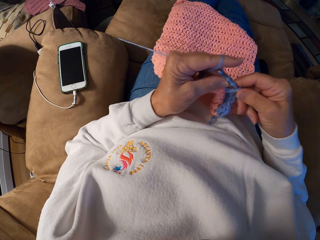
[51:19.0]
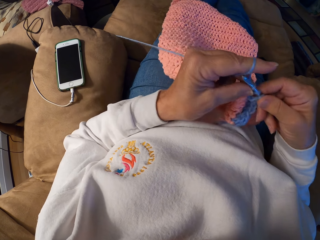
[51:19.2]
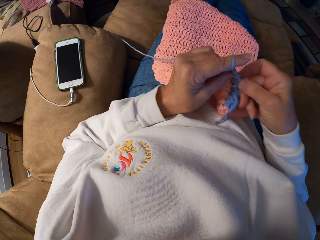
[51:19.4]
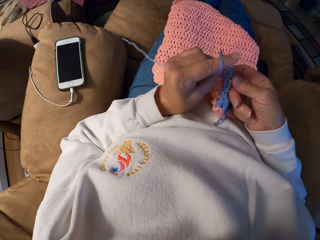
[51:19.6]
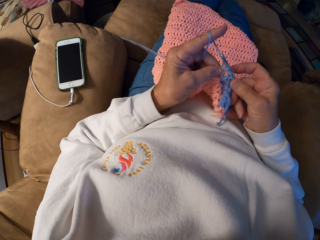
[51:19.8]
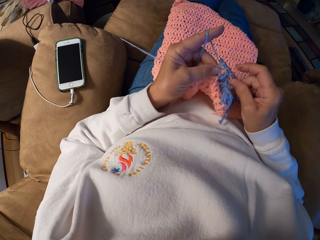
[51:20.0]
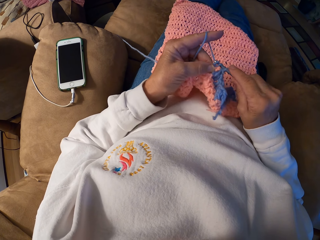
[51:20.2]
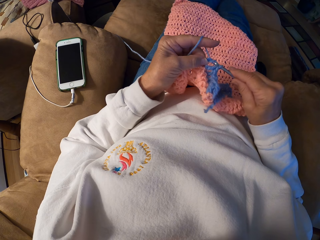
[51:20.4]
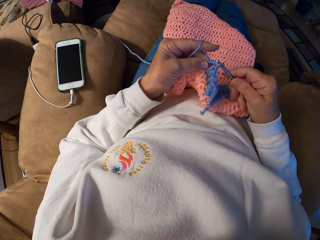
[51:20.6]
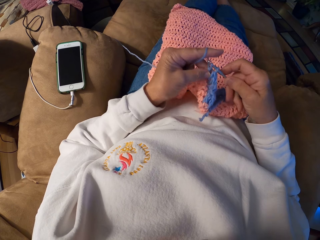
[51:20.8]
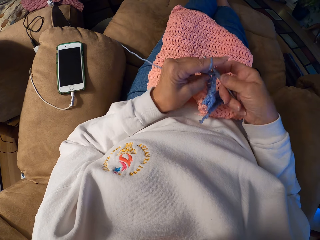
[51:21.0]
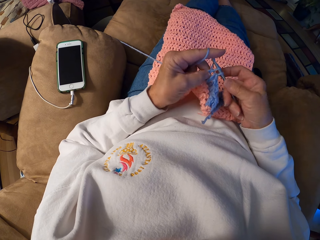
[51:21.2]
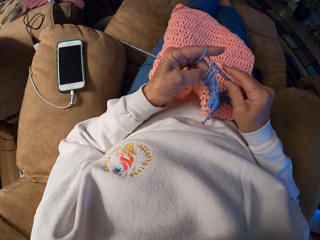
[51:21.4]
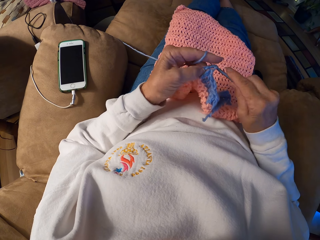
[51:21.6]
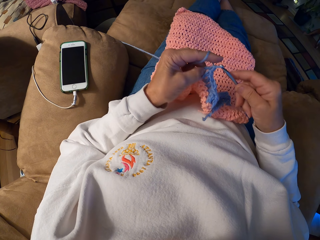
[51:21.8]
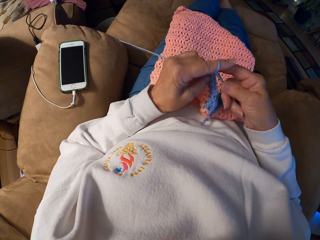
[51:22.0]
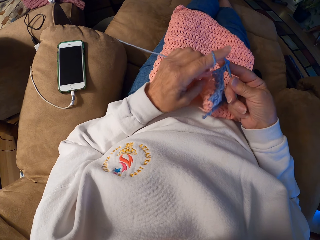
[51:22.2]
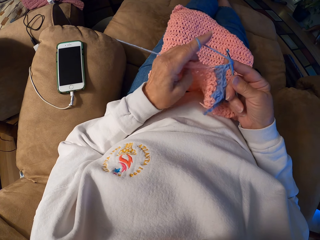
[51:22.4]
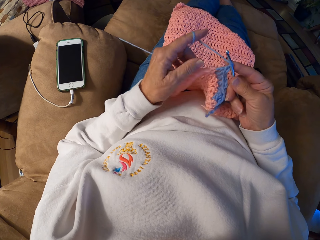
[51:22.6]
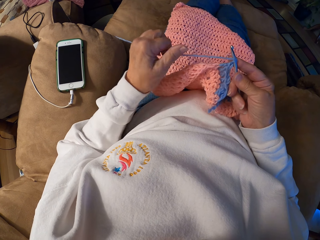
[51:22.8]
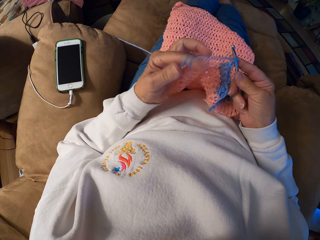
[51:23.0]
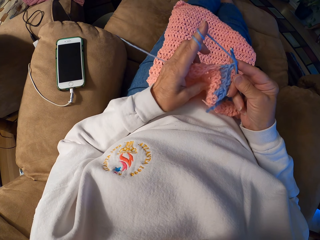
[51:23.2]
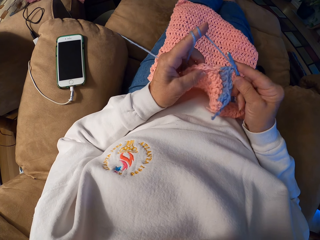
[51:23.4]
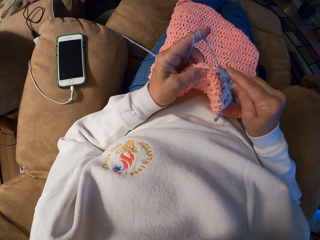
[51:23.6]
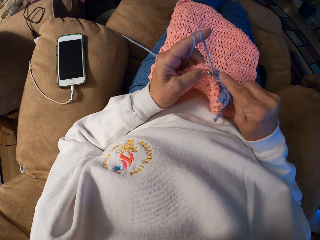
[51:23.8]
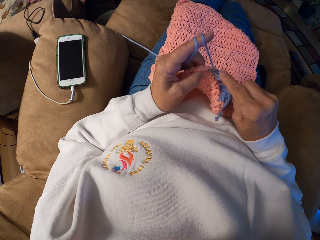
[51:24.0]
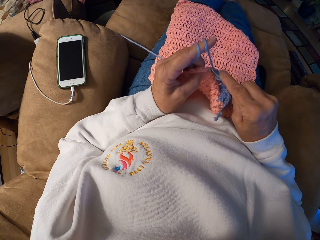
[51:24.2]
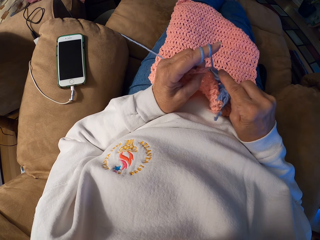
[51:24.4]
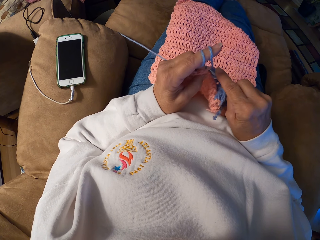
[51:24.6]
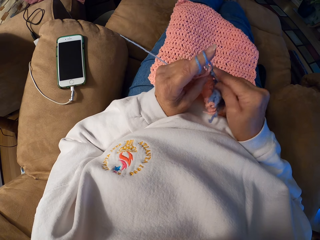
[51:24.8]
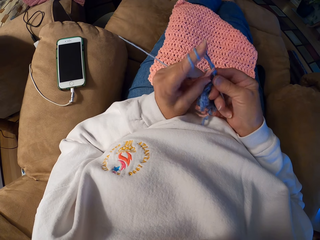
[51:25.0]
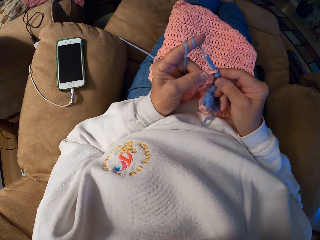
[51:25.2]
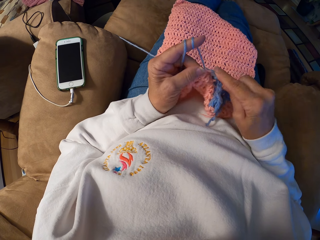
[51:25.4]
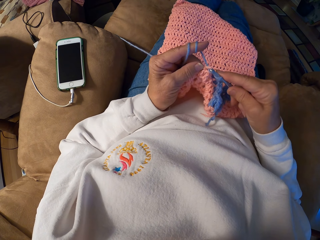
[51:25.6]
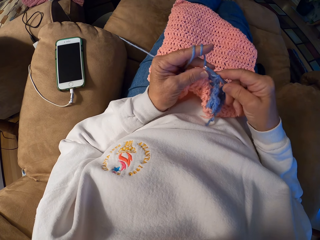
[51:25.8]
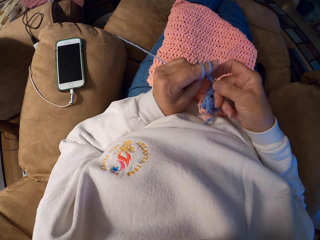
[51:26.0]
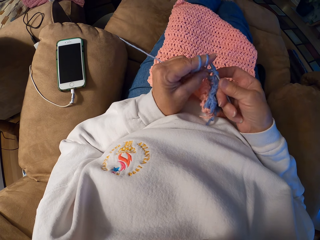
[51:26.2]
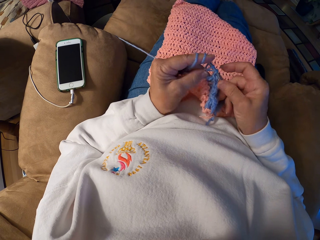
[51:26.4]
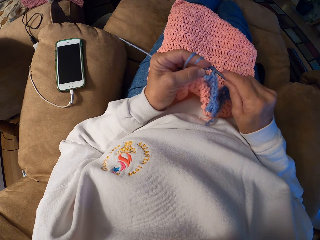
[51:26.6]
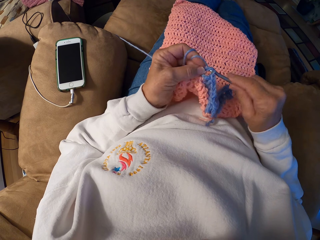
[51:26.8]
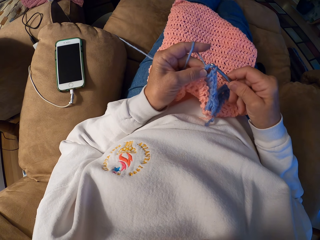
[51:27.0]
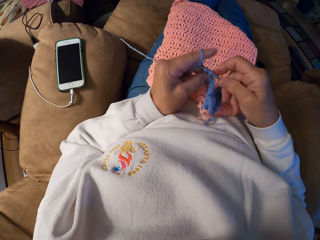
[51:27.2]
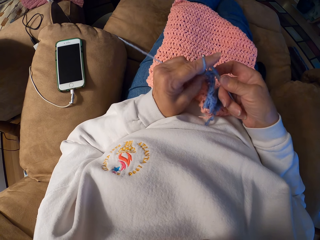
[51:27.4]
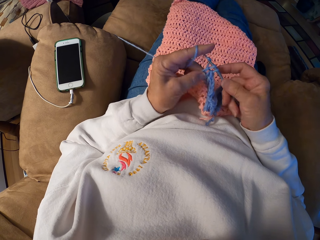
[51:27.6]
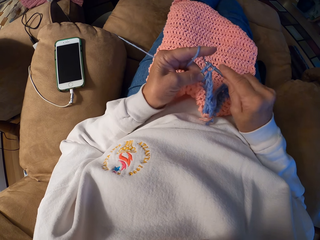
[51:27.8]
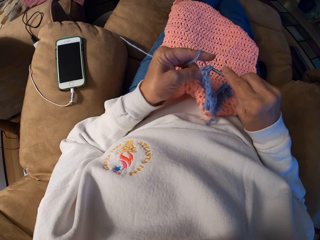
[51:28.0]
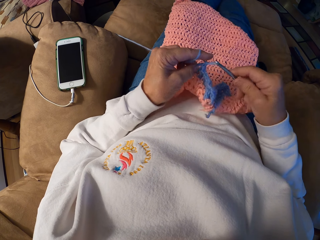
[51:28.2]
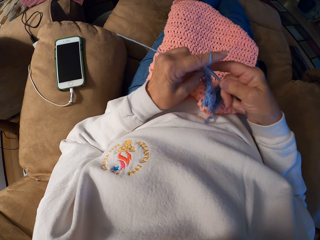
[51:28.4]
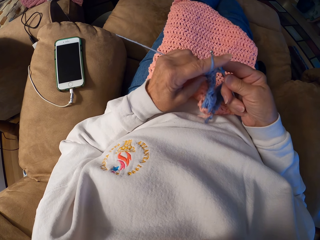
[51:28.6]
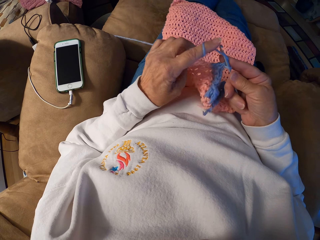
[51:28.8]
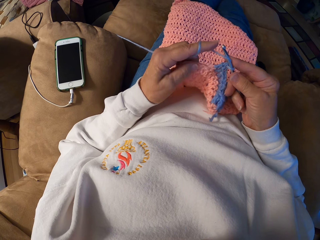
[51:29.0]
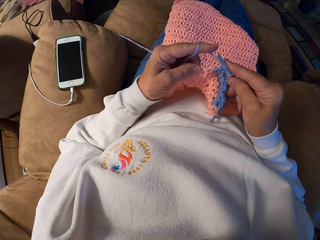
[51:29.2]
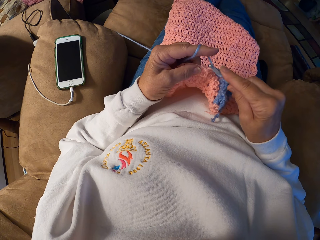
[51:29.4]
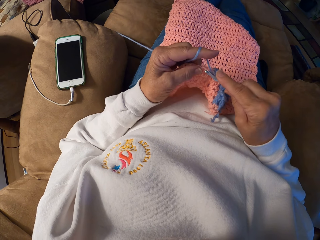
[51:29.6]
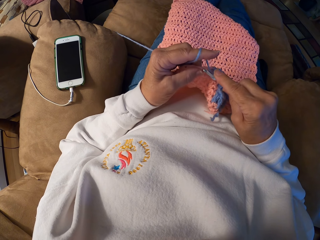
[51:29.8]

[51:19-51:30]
The camera wearer rolls the knitting thread on her index finger. She knits the garment with her hands.

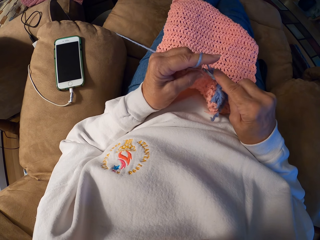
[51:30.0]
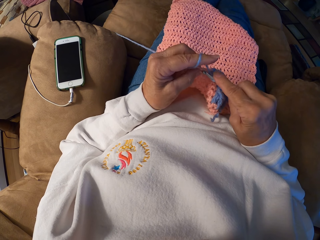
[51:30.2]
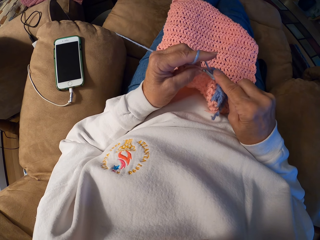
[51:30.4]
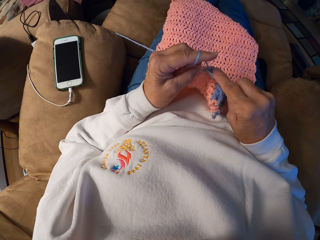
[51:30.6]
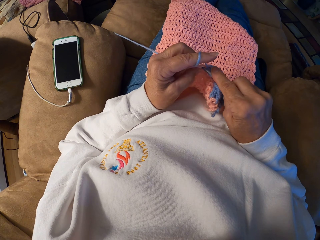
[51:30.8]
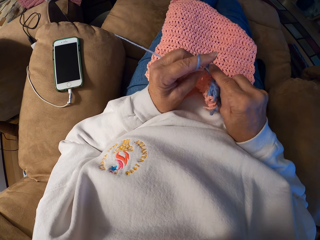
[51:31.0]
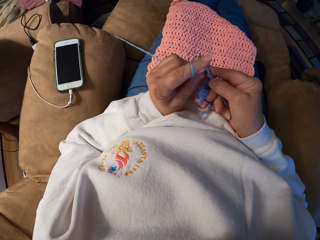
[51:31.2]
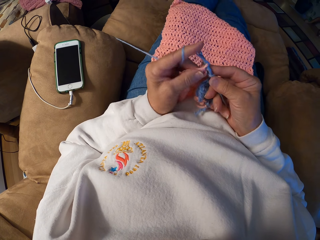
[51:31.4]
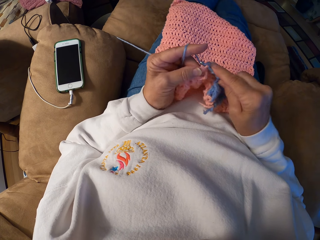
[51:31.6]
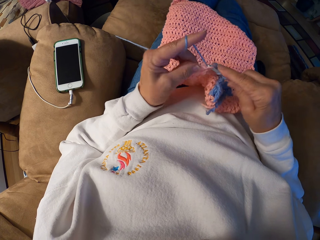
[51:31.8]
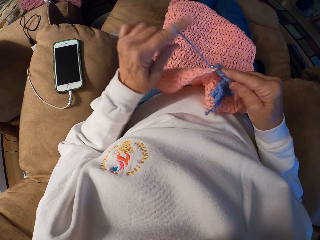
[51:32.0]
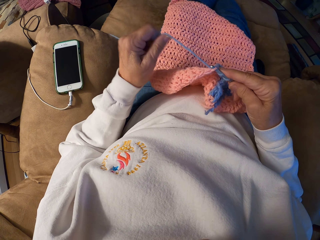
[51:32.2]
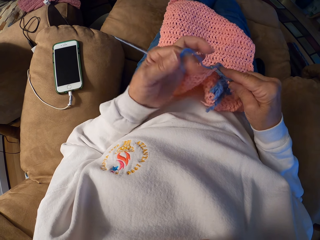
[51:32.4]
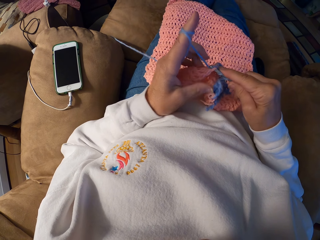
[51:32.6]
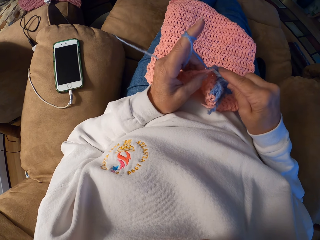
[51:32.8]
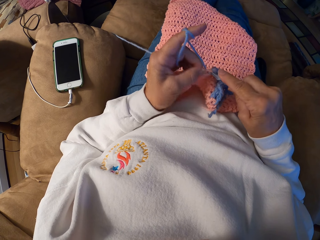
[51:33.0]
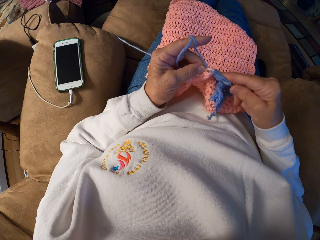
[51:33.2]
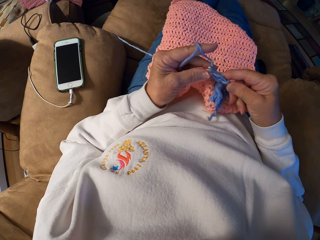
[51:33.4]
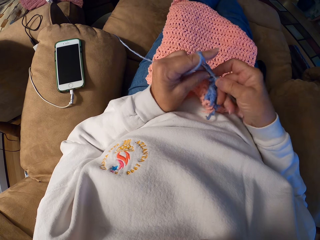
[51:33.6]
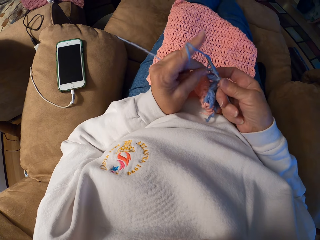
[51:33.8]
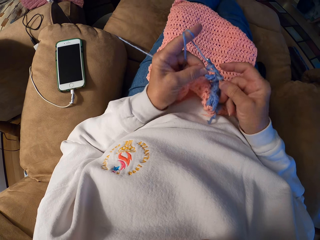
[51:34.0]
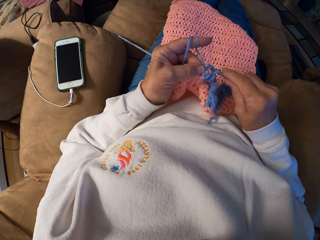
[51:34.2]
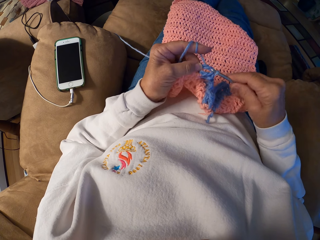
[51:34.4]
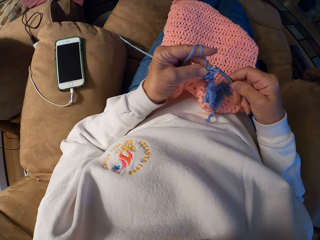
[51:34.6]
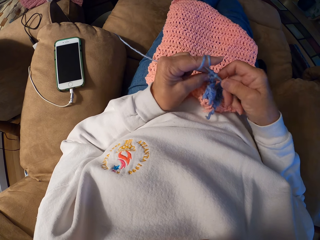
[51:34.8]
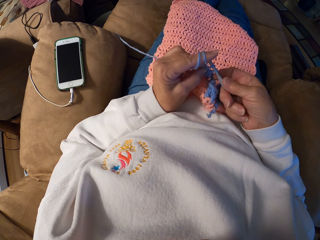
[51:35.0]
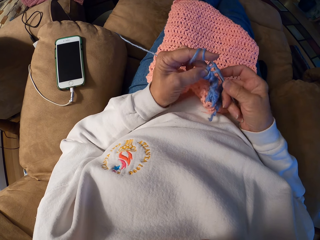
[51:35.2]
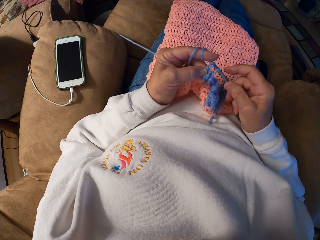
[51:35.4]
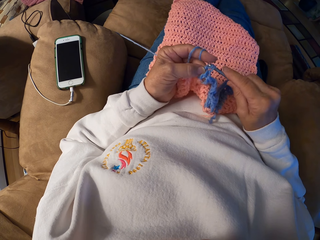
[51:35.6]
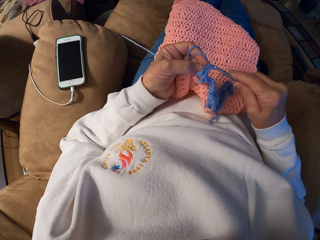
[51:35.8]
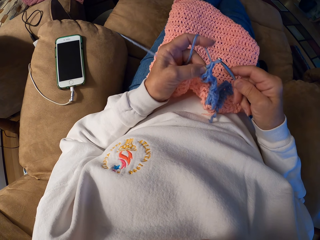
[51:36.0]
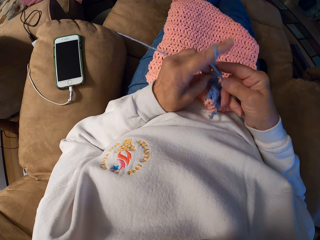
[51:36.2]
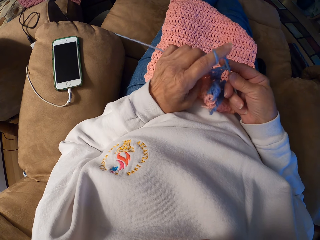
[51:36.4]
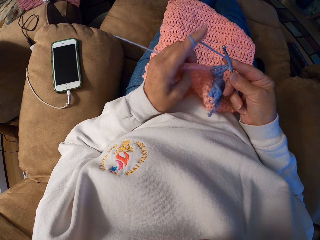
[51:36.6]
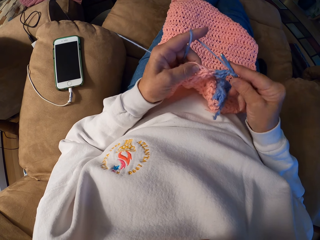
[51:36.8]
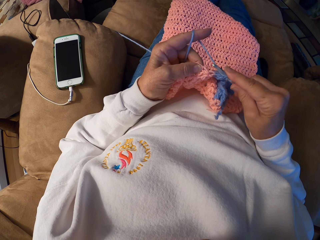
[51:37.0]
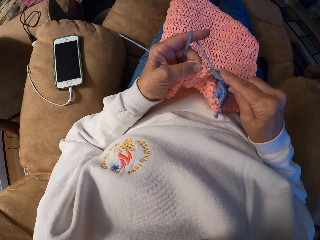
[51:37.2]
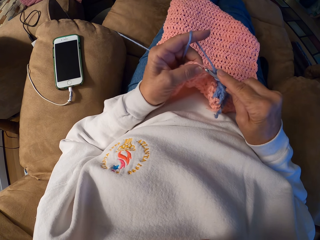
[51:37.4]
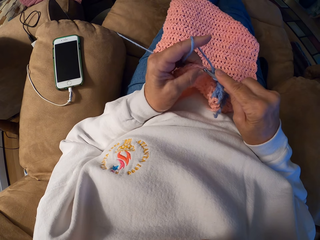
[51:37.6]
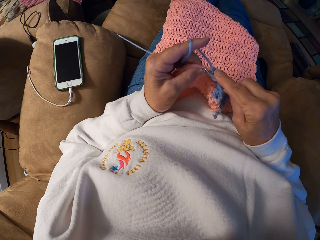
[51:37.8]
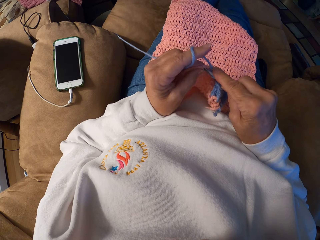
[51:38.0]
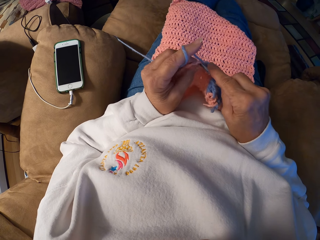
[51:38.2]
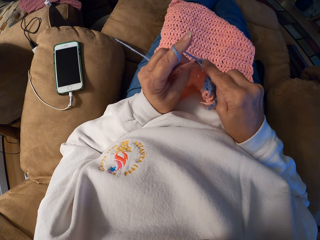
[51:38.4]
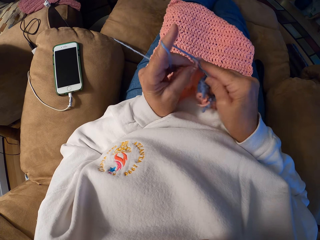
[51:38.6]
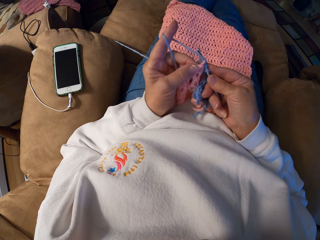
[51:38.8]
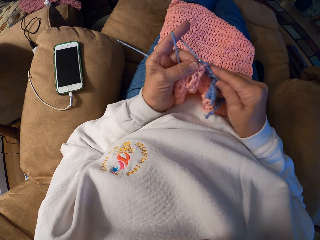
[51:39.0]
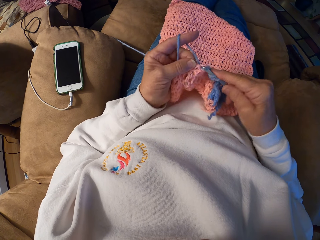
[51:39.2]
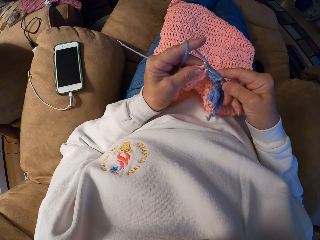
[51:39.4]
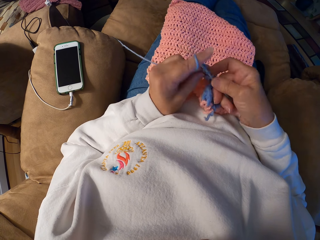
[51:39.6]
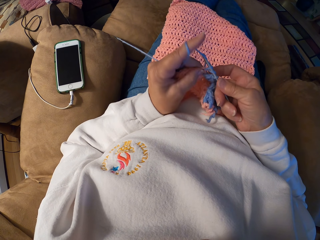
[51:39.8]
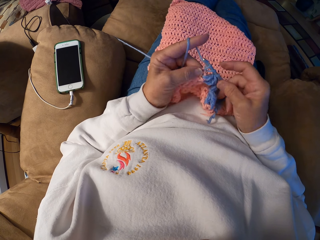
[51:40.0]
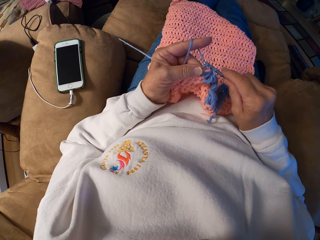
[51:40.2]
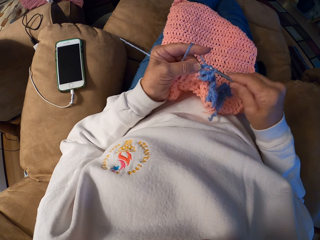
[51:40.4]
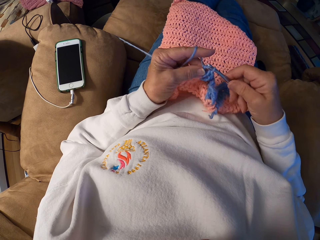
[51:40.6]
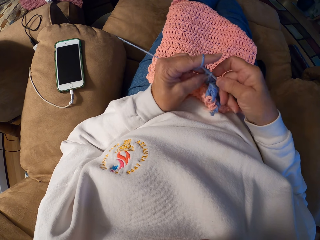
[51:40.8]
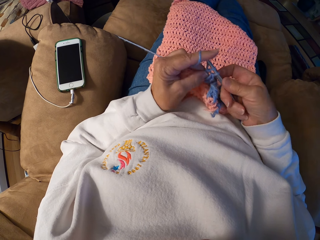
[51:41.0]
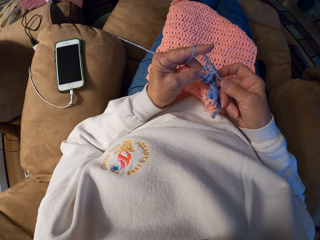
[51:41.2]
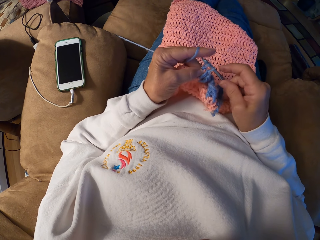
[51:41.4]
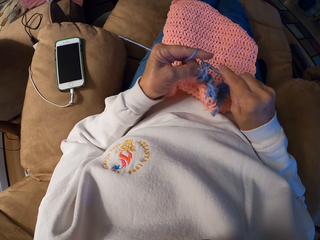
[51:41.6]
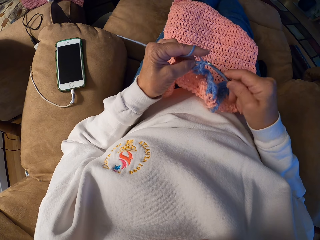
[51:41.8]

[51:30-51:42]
The camera wearer rolls the knitting thread on her index finger. She knits the garment with her hands.
